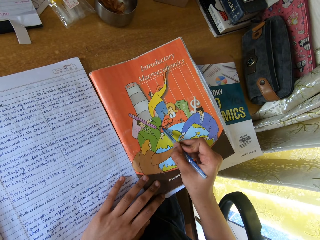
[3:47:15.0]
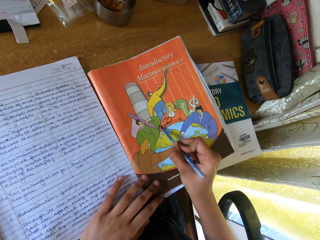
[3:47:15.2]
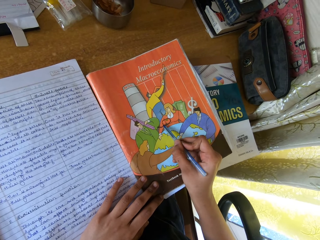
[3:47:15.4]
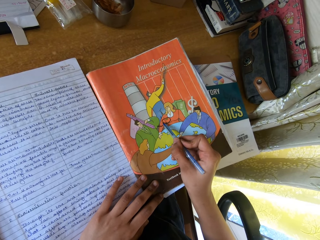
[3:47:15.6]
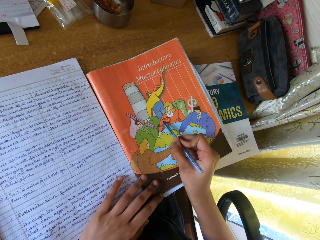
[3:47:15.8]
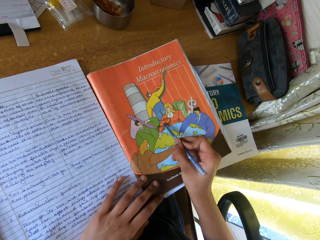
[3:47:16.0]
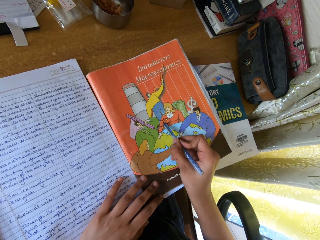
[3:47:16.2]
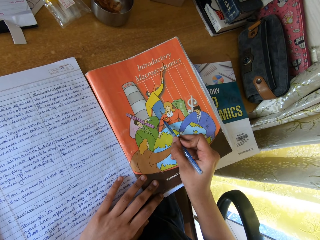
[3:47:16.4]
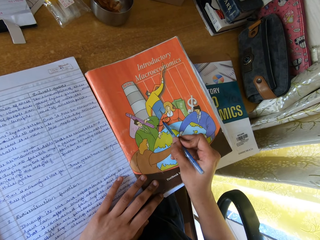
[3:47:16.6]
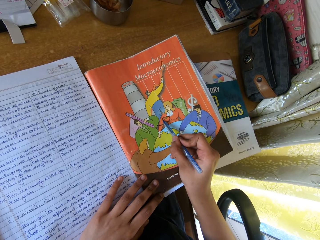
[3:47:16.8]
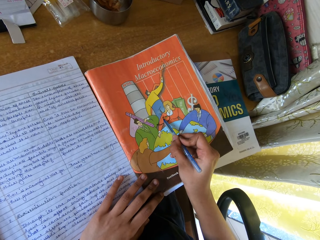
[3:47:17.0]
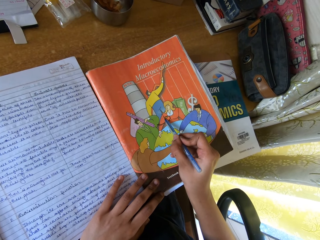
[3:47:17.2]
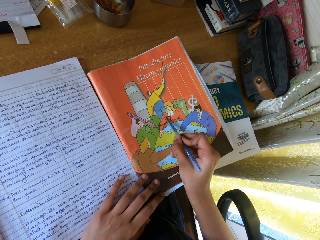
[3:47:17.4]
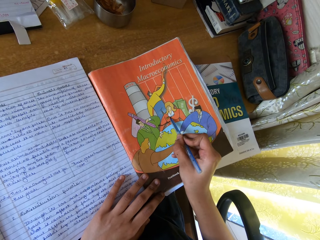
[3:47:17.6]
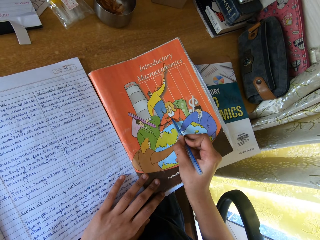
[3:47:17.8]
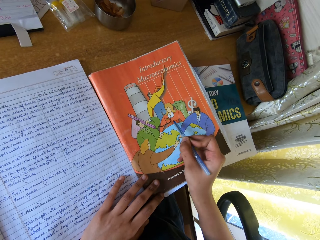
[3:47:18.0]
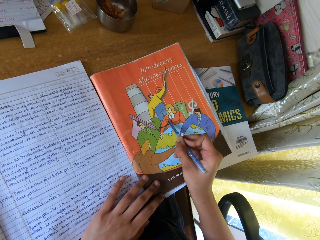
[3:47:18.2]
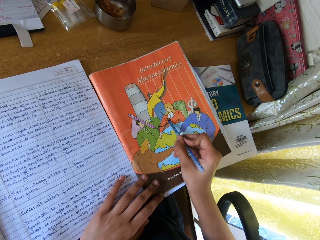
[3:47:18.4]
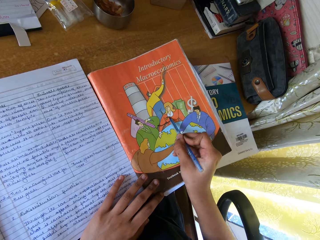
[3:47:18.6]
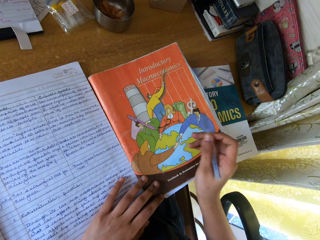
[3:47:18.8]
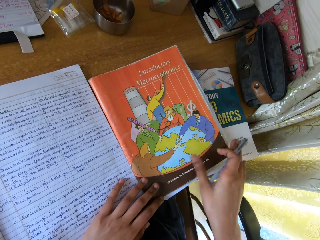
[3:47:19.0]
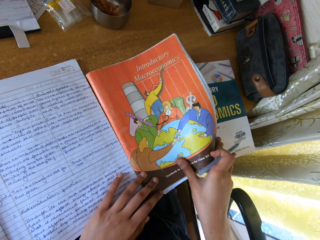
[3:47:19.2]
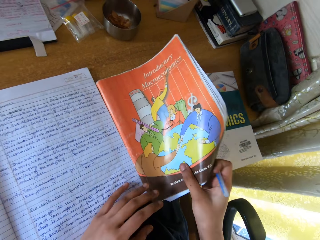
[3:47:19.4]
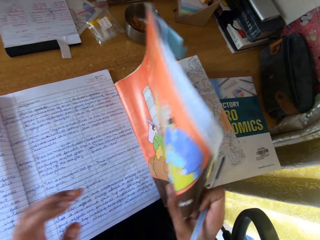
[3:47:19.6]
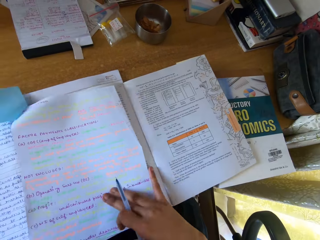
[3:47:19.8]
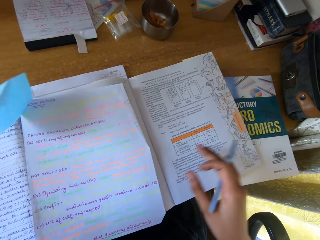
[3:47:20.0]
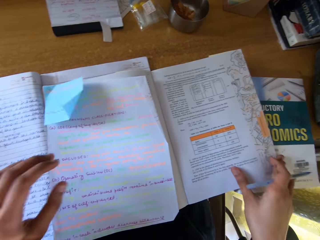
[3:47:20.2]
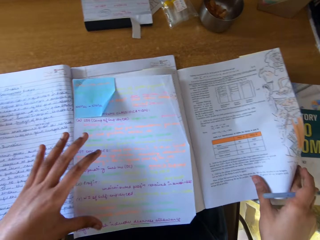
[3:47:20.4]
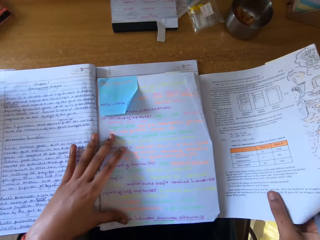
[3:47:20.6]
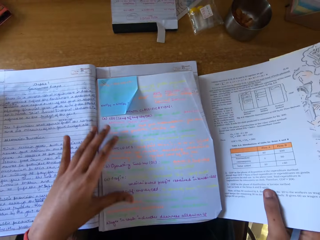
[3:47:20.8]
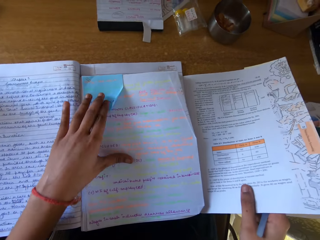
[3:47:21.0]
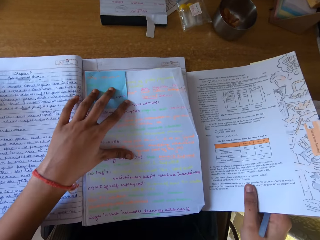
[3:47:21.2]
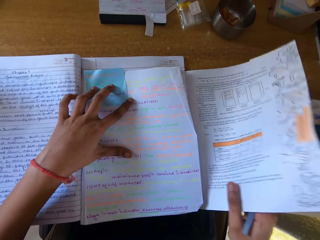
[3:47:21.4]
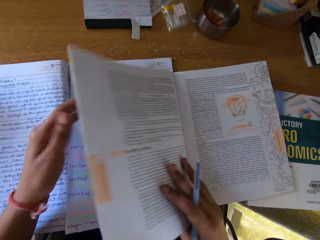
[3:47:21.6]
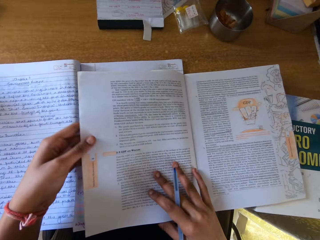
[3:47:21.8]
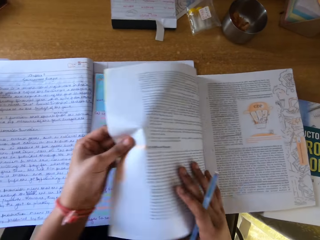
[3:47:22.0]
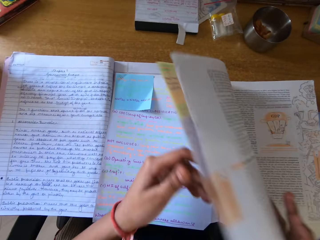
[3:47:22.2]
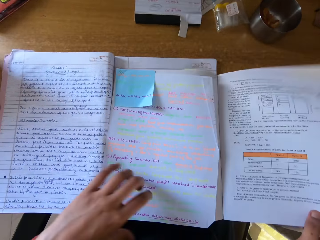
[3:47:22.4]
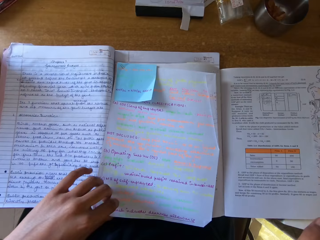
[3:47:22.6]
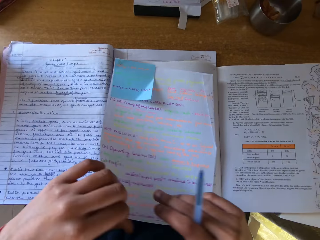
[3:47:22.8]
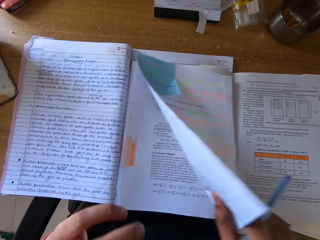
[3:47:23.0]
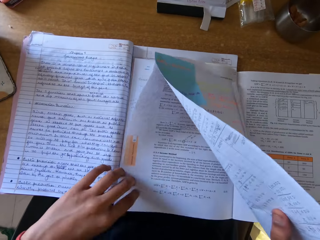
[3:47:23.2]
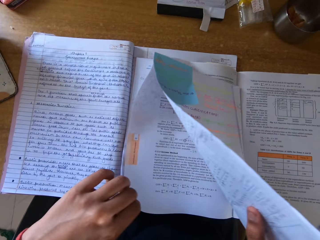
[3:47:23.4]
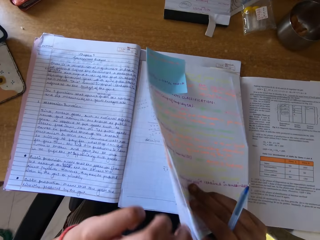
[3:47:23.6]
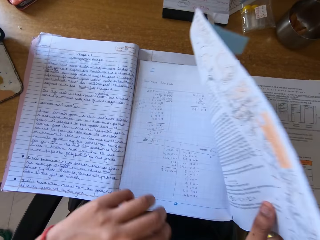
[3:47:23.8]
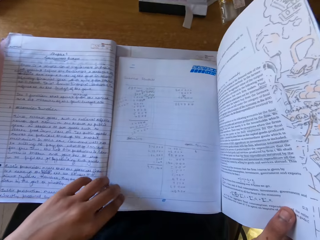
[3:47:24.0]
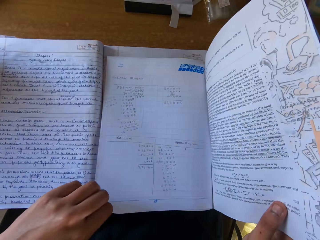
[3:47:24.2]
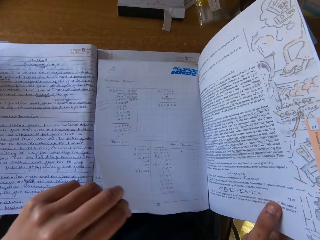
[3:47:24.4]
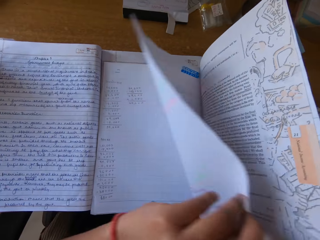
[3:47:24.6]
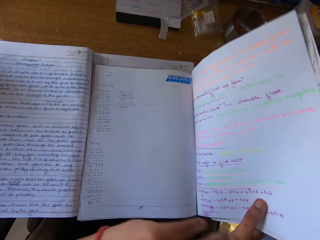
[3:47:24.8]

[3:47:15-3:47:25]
The camera wearer opens the book with the right hand. They place the left hand on the book with the right hand. They peruse the pages with the right hand.

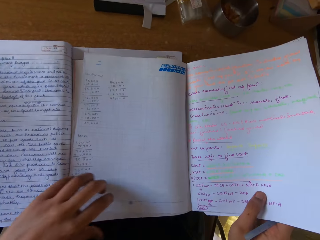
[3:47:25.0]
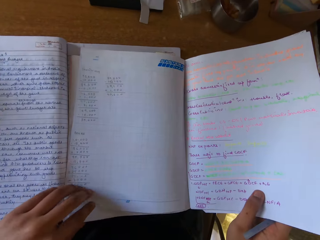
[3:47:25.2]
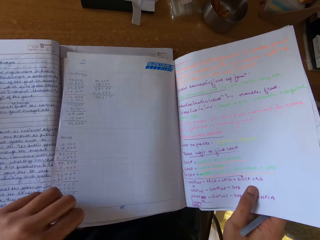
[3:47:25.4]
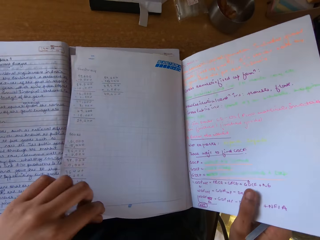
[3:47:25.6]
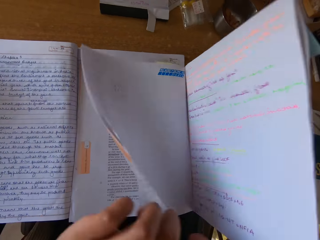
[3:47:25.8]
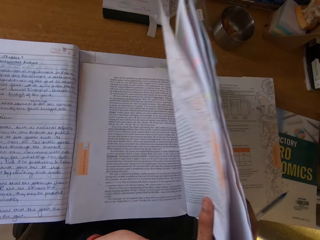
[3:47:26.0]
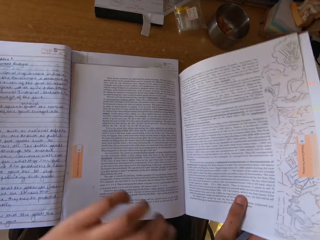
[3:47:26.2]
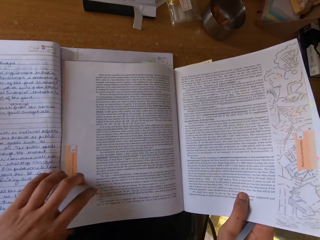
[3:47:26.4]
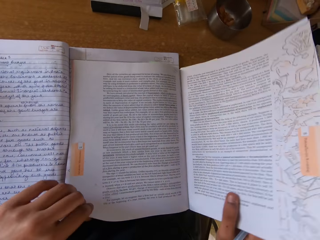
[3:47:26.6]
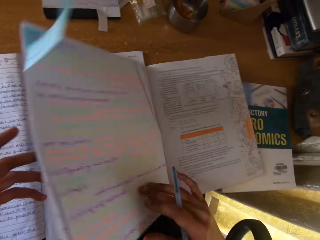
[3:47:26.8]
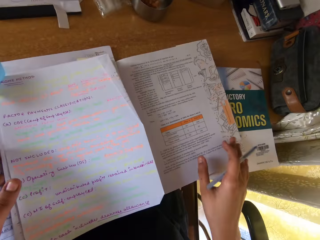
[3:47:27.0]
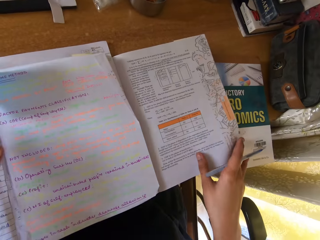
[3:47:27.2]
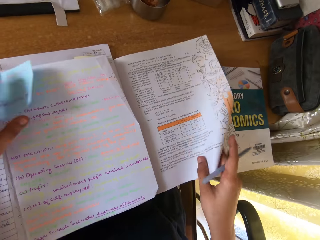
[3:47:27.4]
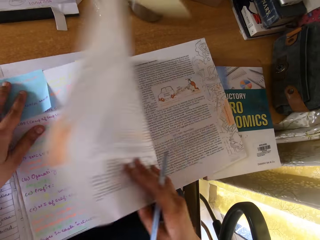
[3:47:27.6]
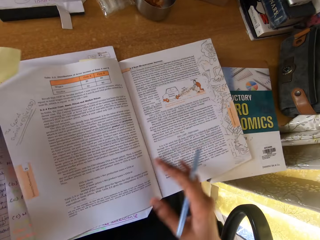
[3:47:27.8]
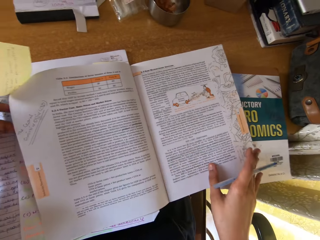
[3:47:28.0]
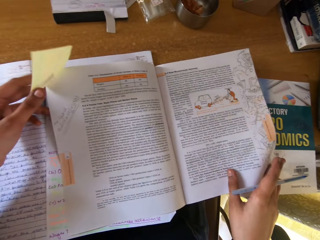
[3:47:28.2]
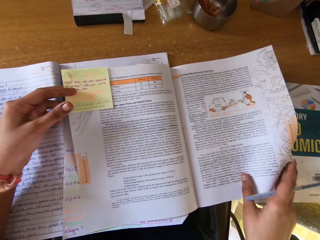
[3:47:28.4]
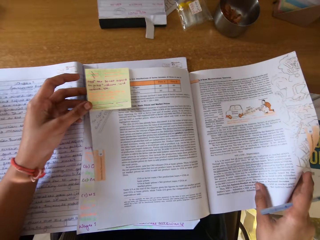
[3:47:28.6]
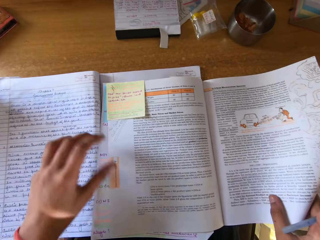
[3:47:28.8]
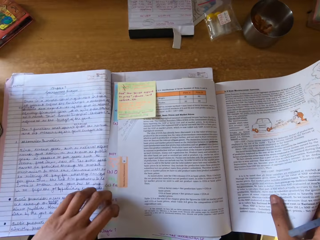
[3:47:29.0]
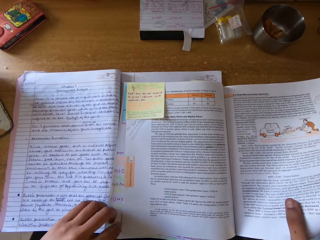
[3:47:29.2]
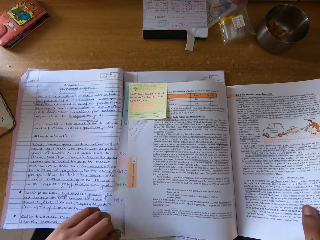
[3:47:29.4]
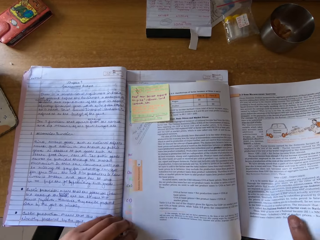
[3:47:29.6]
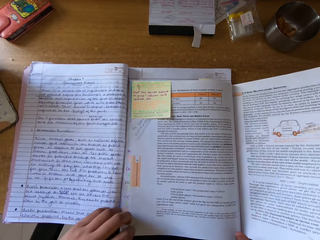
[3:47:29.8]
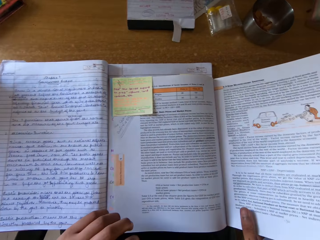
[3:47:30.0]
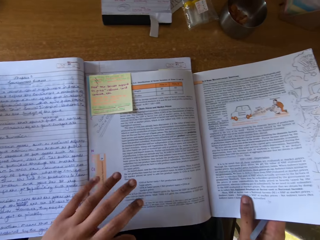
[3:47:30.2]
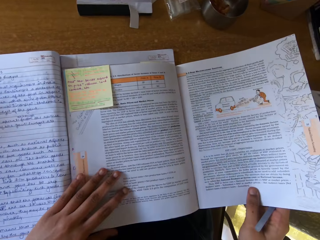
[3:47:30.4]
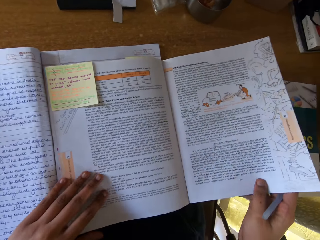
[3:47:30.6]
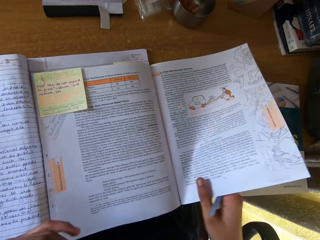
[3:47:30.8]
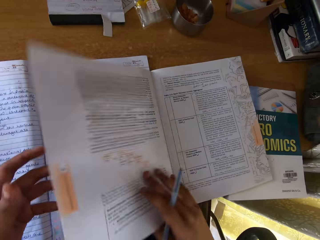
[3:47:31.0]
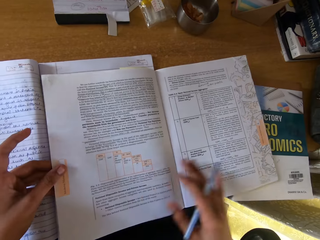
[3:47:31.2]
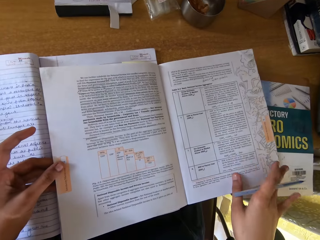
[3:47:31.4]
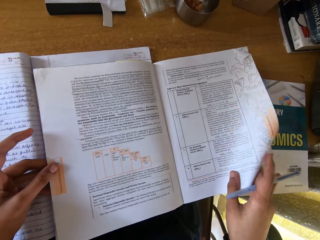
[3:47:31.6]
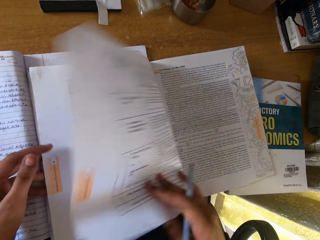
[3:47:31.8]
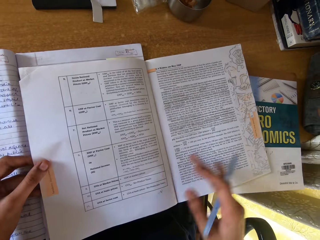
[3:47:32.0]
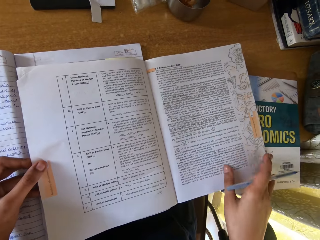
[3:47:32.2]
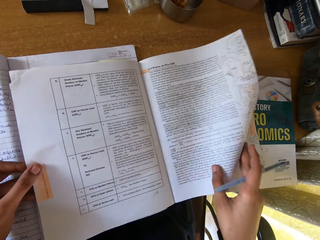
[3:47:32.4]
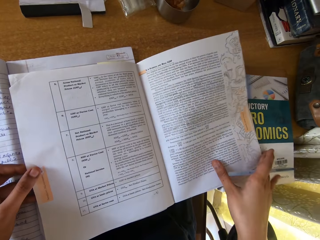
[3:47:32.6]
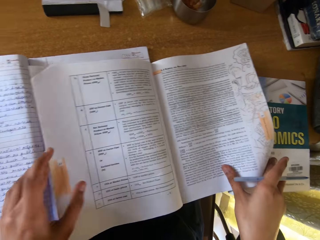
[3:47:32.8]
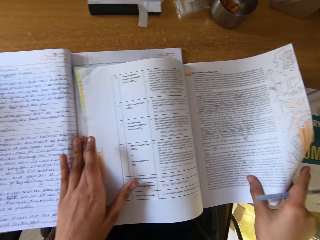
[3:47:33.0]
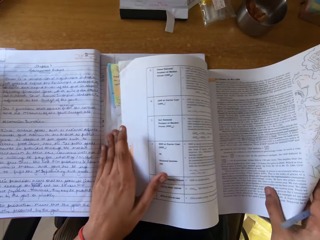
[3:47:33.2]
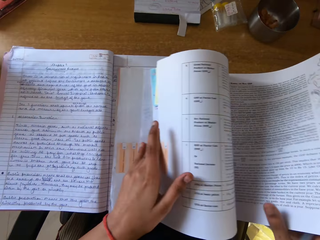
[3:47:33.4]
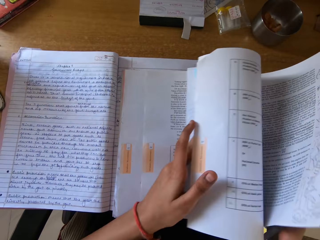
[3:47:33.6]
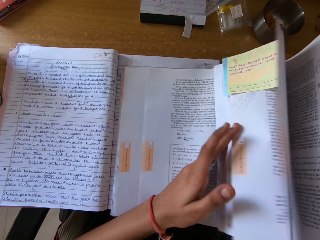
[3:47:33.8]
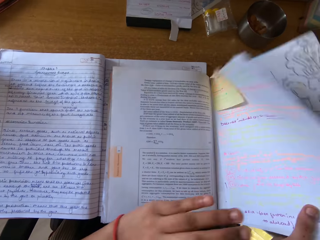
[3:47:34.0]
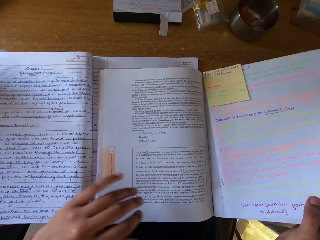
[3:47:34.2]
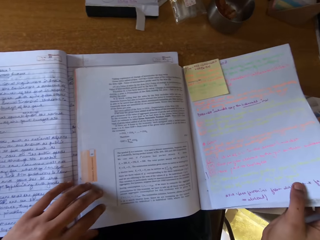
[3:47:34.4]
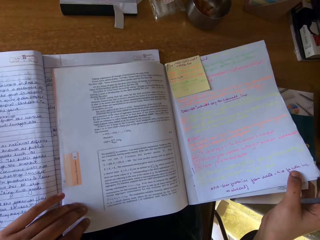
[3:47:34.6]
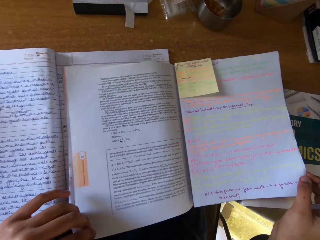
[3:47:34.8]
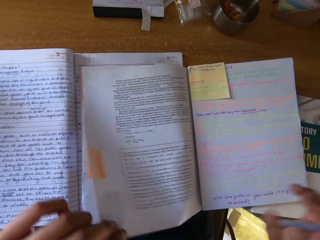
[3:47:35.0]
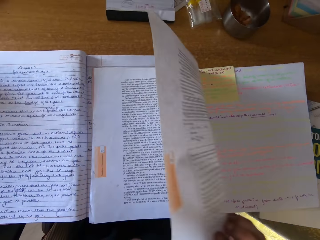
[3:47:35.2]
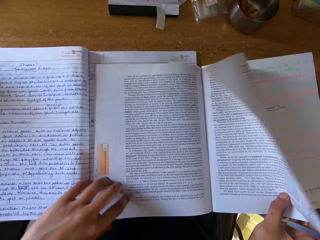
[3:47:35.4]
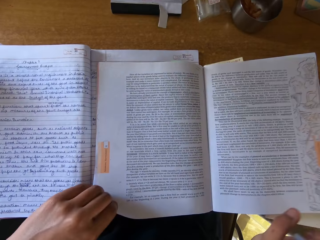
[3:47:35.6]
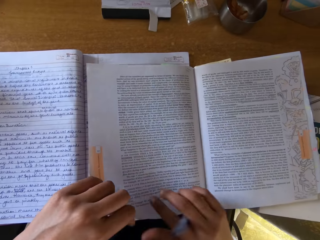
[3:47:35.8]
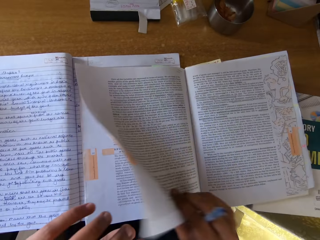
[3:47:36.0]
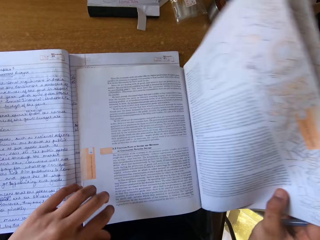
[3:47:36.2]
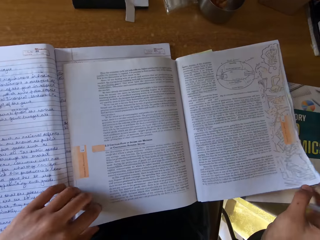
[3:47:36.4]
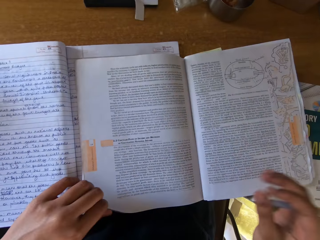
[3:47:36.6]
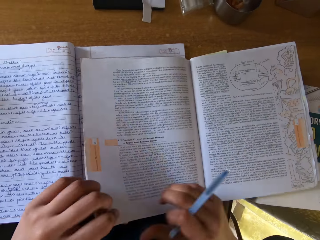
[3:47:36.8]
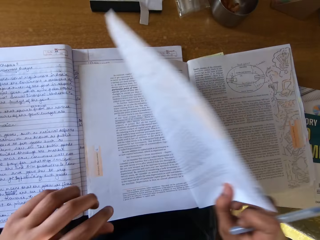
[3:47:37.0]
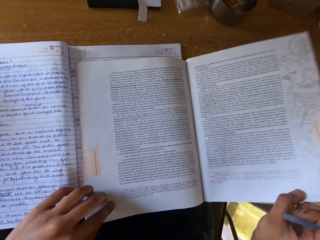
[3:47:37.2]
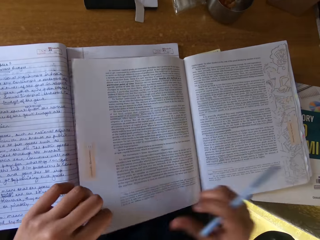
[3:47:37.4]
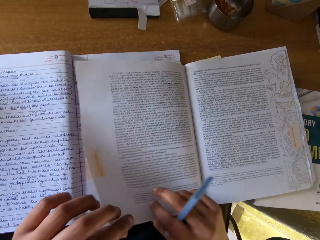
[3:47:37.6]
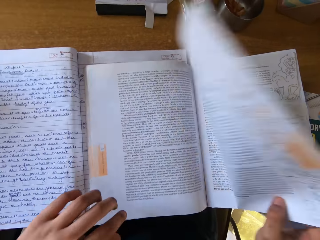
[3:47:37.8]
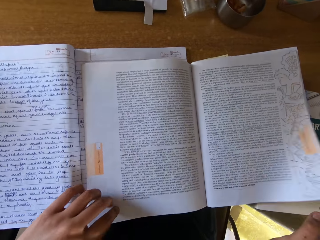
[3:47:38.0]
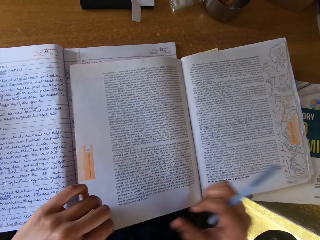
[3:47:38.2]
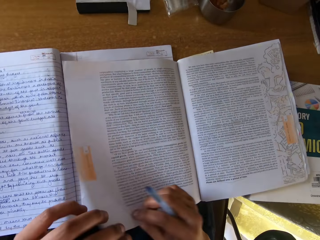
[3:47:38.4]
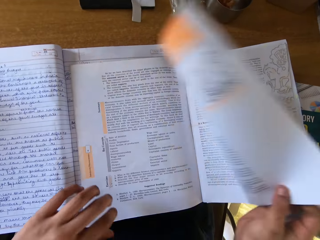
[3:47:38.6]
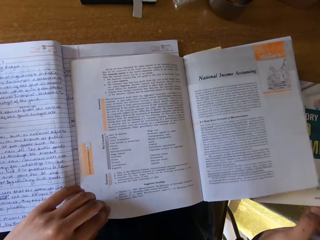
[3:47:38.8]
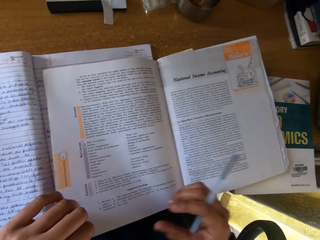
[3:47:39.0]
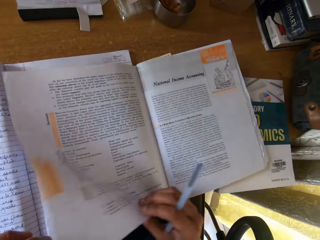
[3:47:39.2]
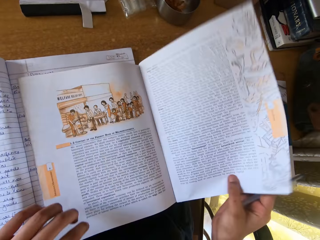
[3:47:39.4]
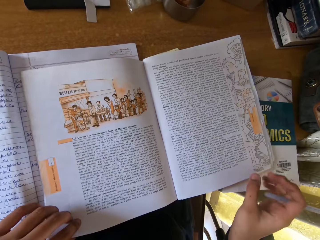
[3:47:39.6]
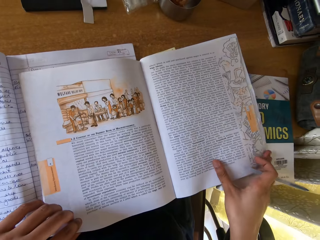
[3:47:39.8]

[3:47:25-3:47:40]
The camera wearer peruses the pages with the left hand. They fix the sticker note with the left hand. They peruse the pages with the right hand. They peruse the pages with the left hand. They peruse the pages with the right hand.
